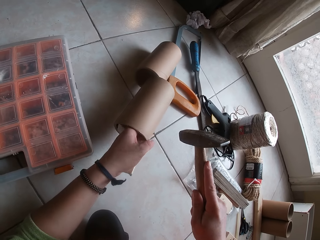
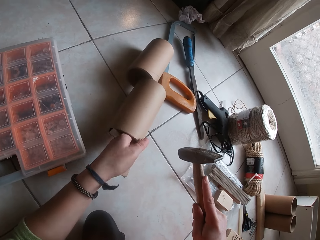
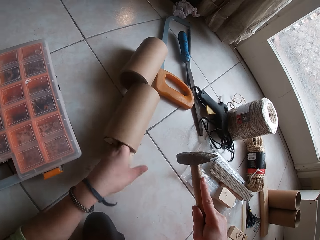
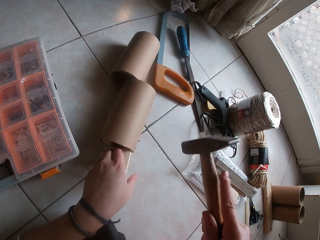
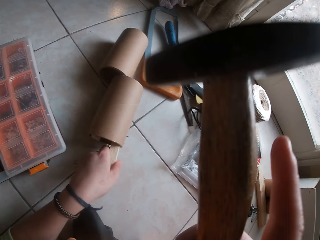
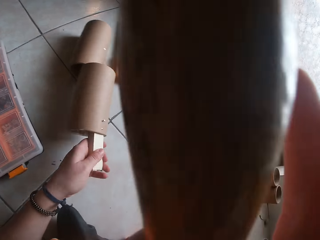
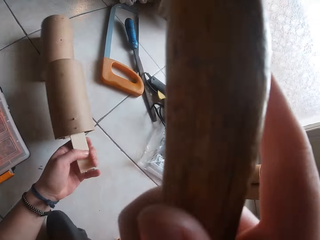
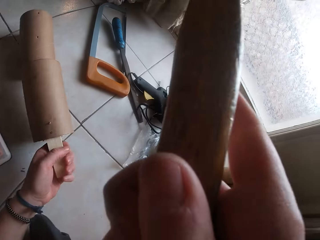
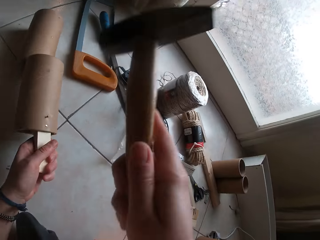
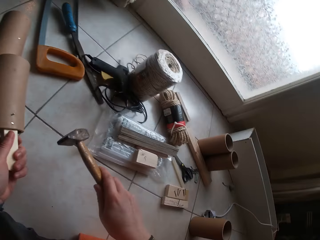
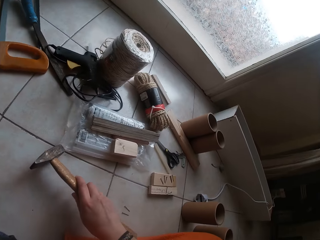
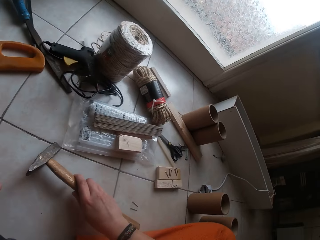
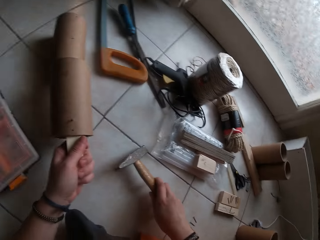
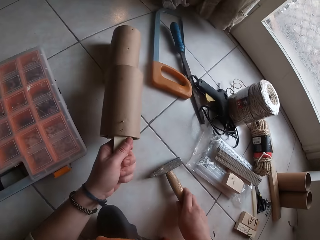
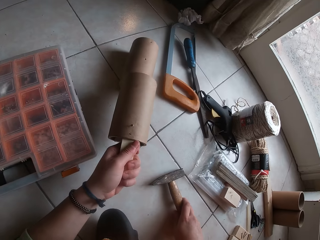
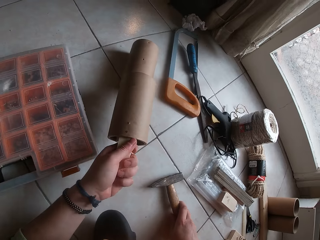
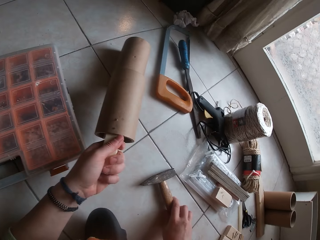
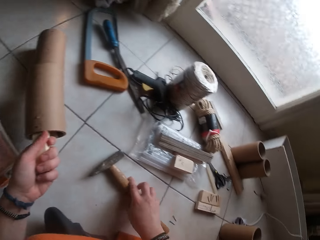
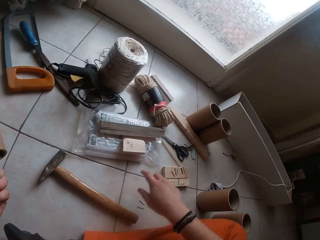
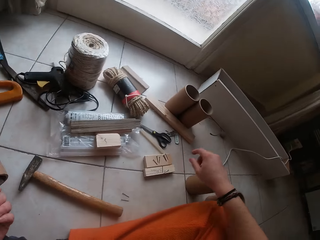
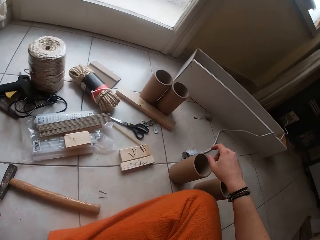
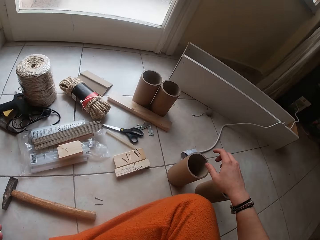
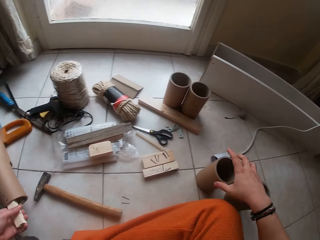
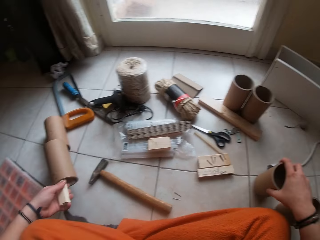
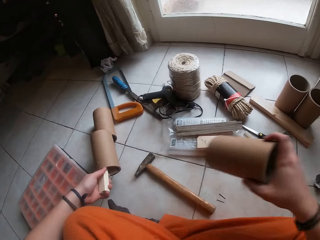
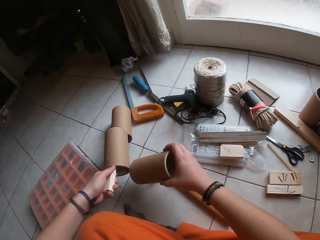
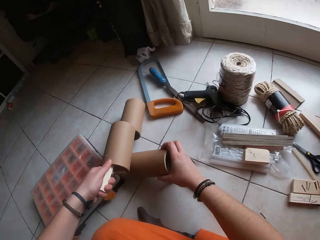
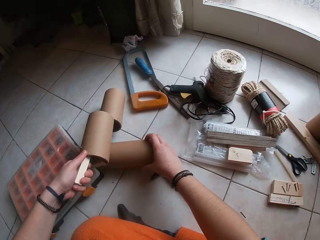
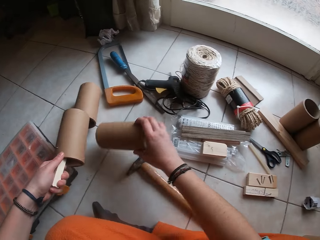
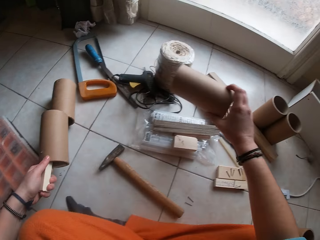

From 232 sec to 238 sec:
The camera wearer puts something down. He lifts the hammer. He drops the hammer on the floor with his right hand. He picks up a cylinder from the floor with his right hand. He puts something down.

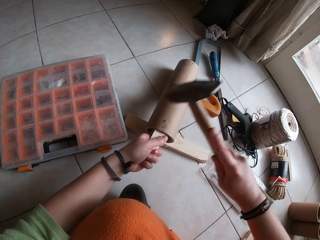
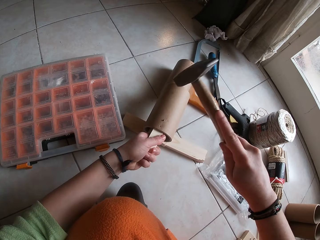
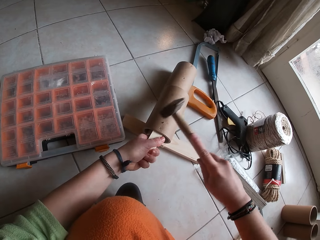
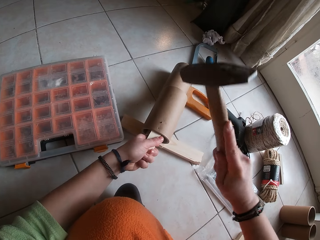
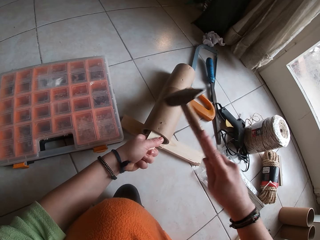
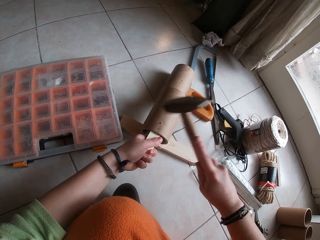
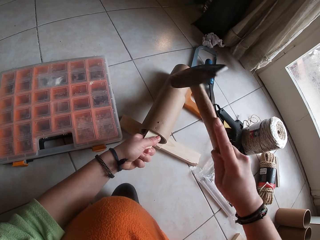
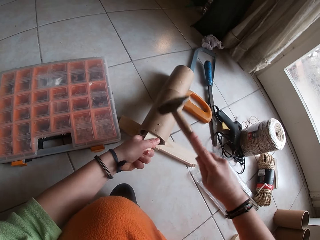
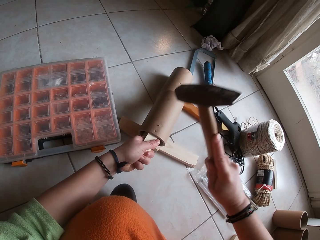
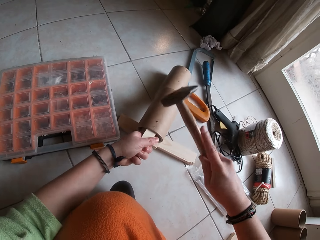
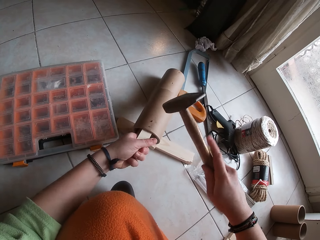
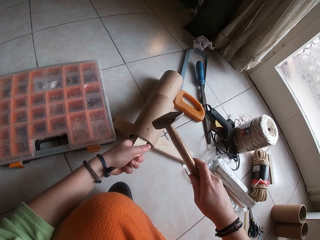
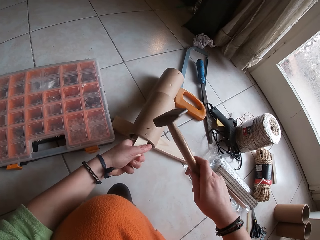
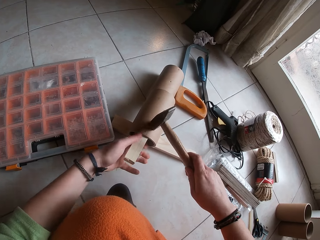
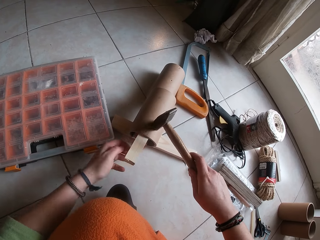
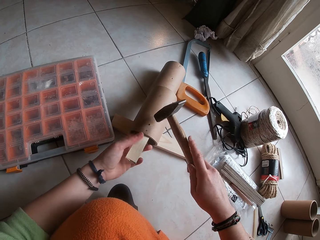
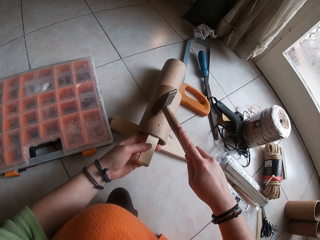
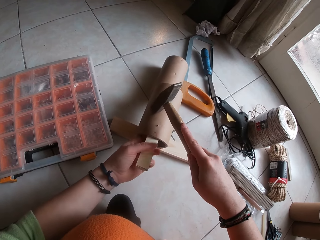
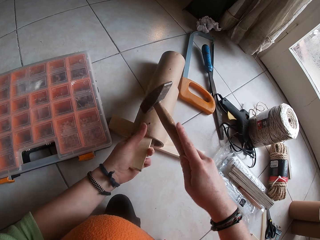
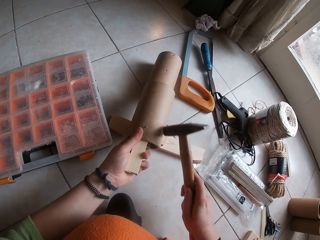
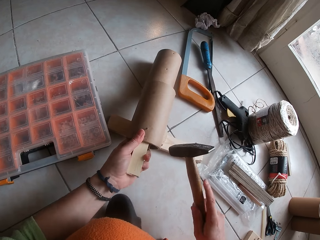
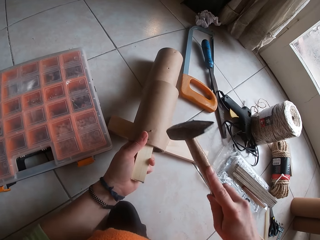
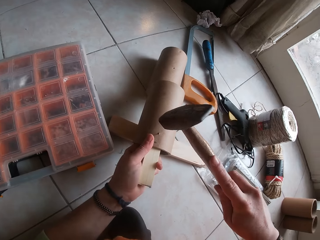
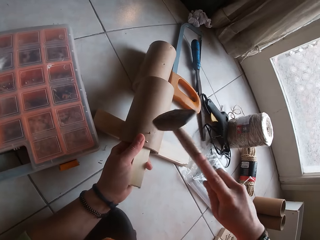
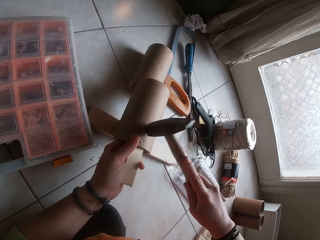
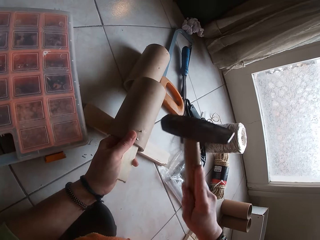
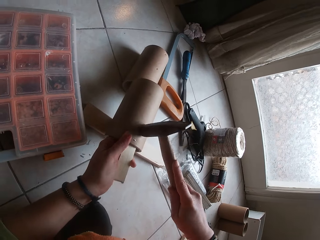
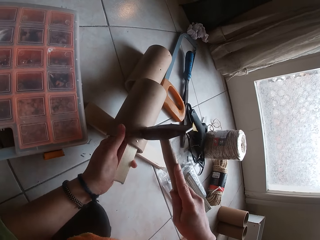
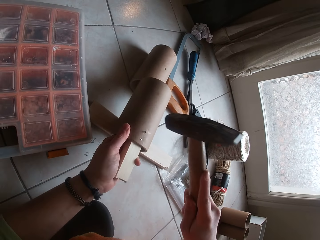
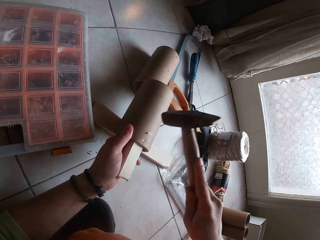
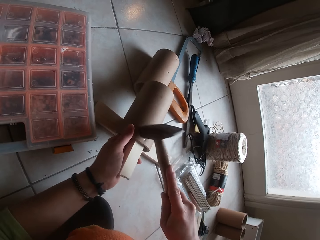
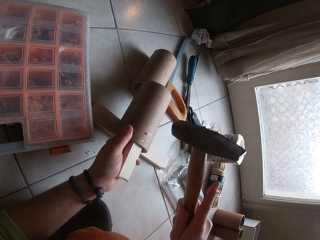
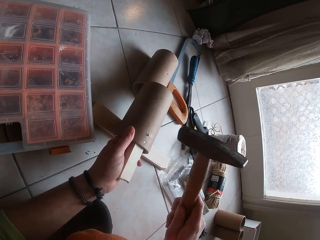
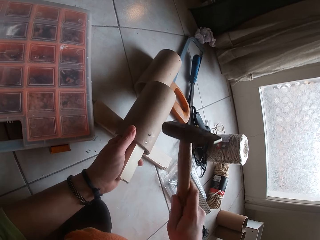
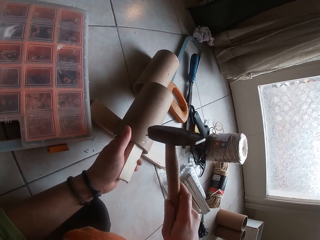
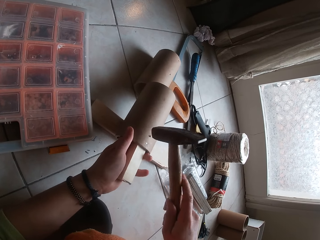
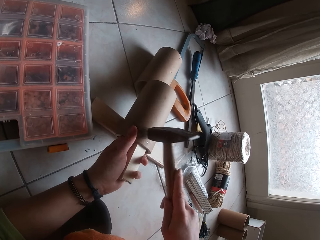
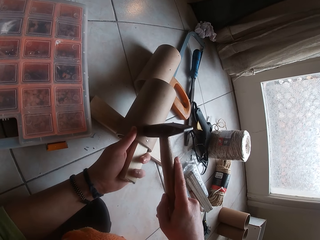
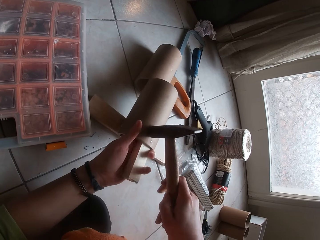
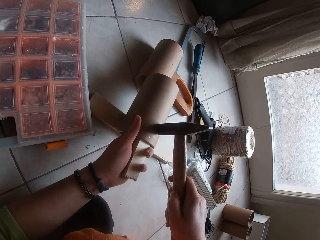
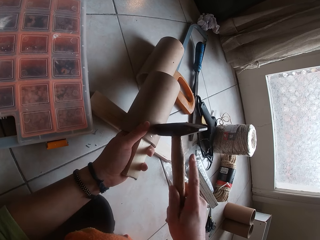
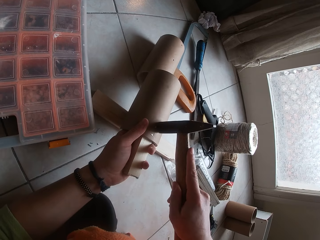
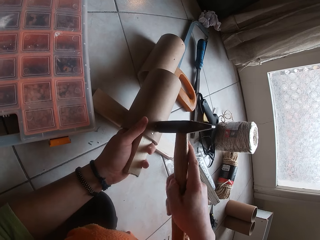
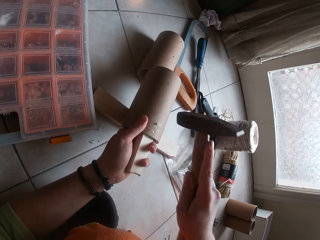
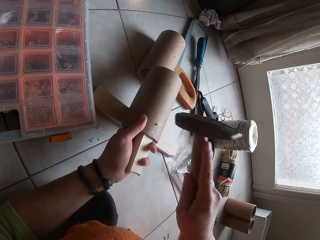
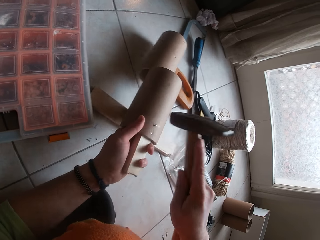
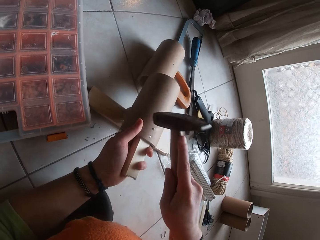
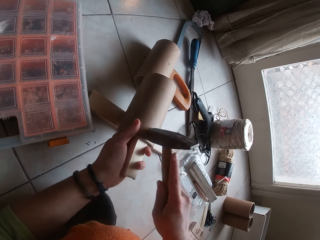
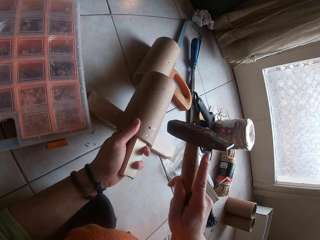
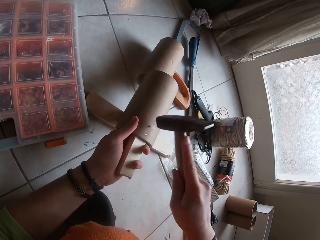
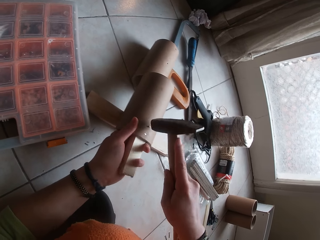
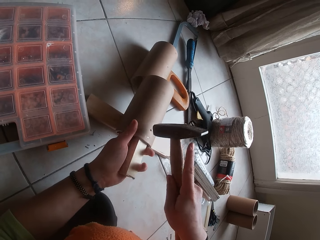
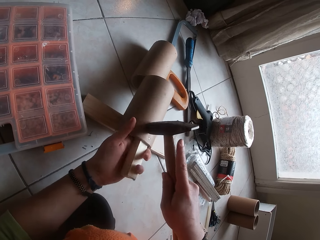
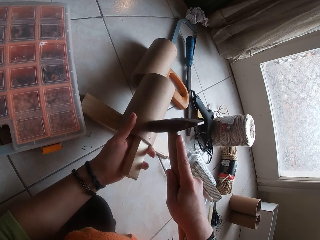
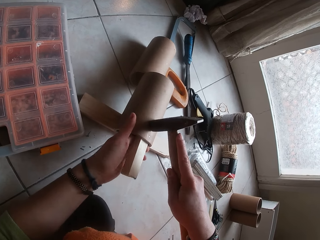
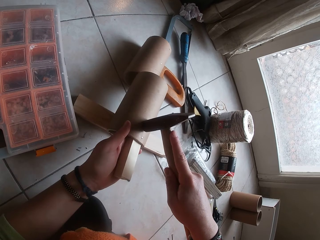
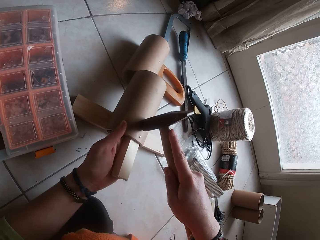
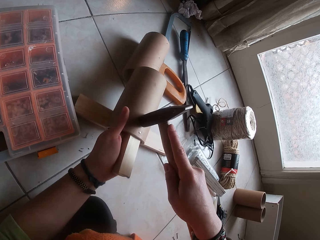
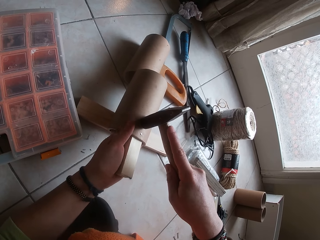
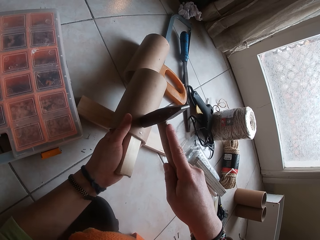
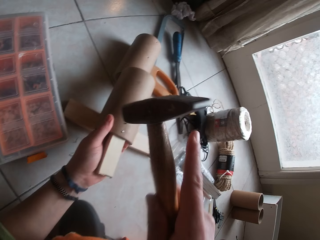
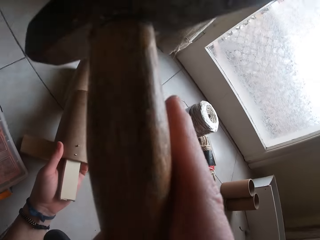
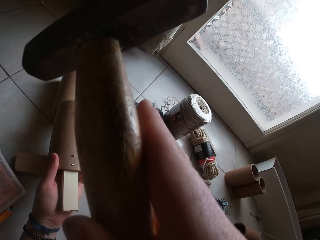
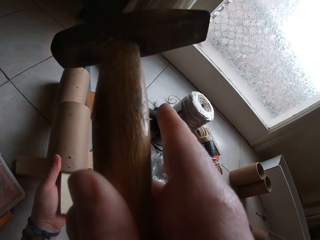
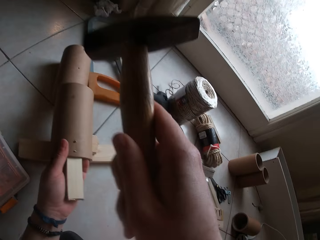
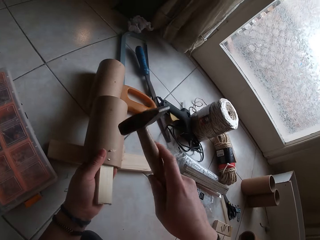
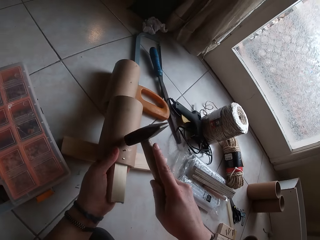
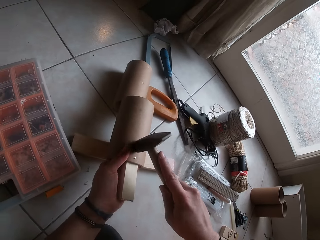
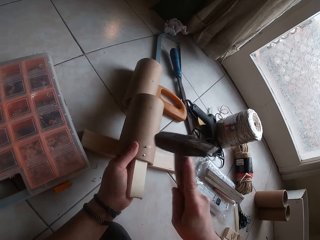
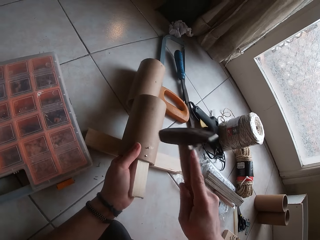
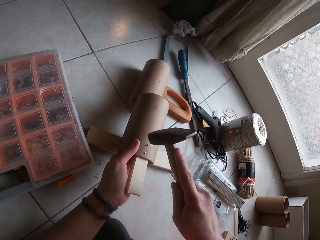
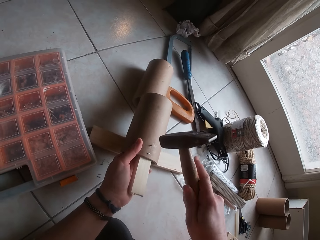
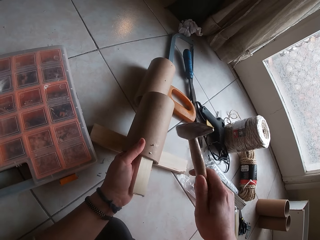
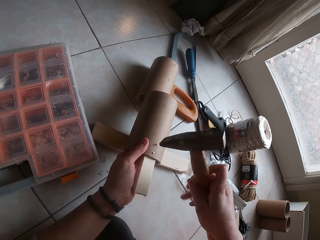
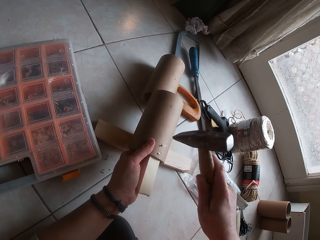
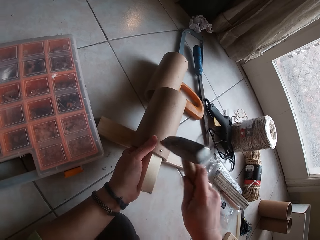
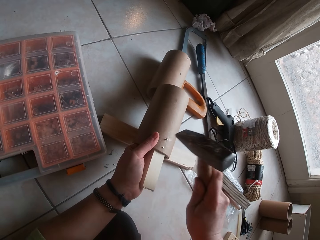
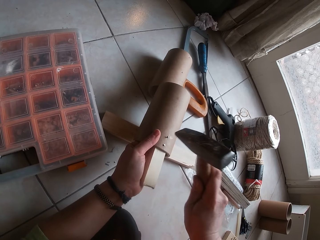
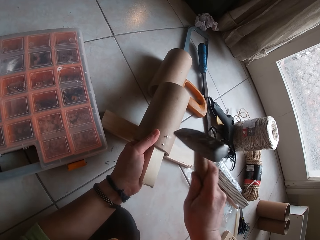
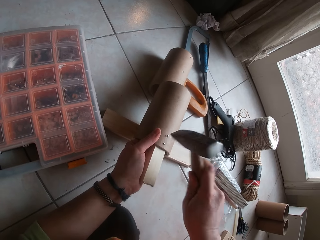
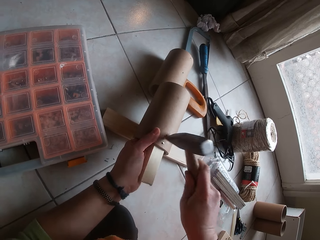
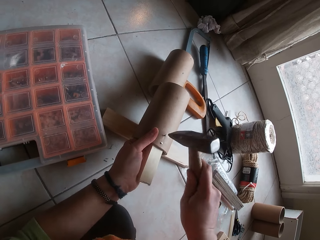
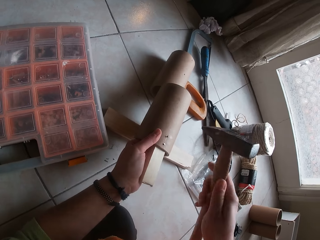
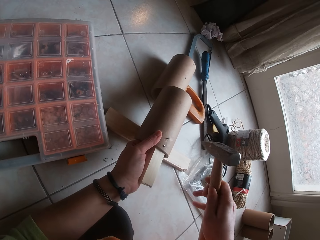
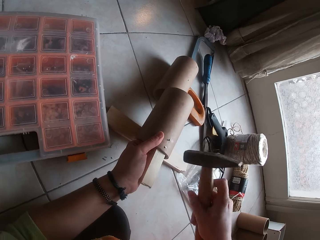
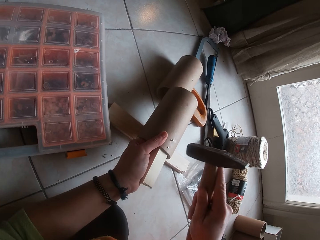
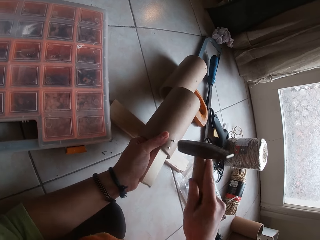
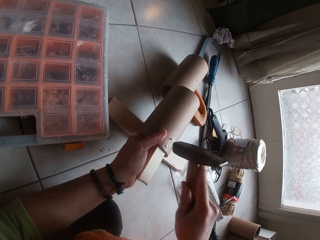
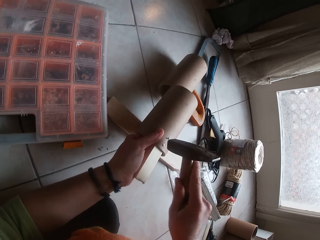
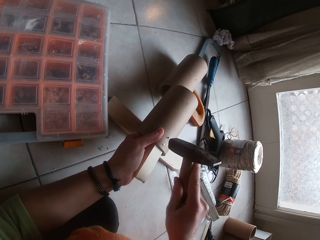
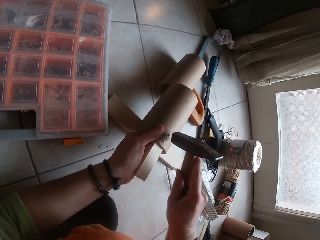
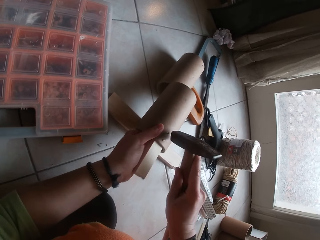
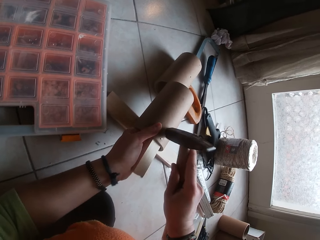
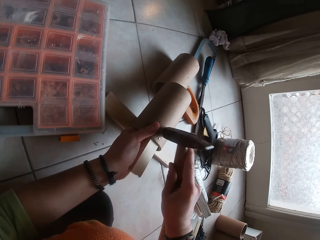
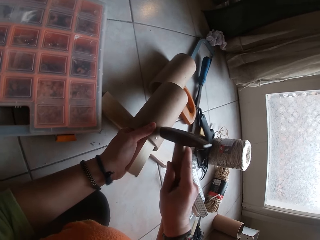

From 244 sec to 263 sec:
The camera wearer fixes the nail with the hammer. They hold the hammer. They fix the nail with the hammer. They hold the hammer. They lift the hammer. They fix the nail with the hammer.
